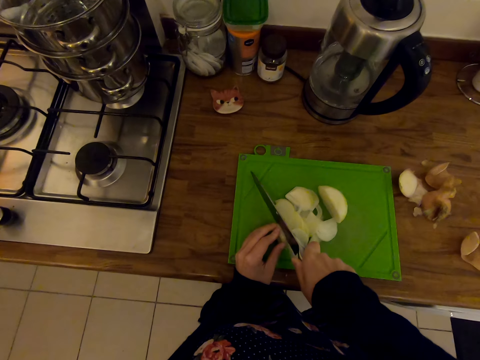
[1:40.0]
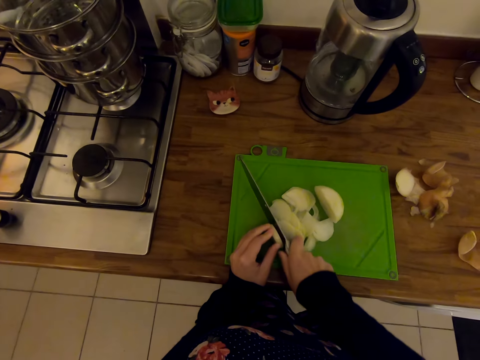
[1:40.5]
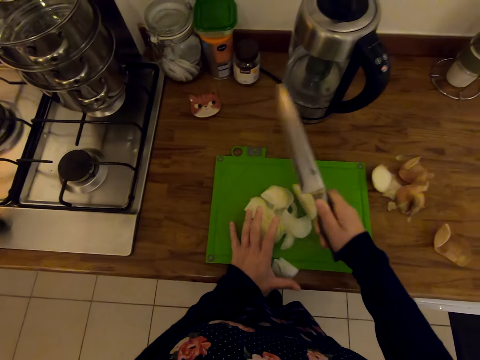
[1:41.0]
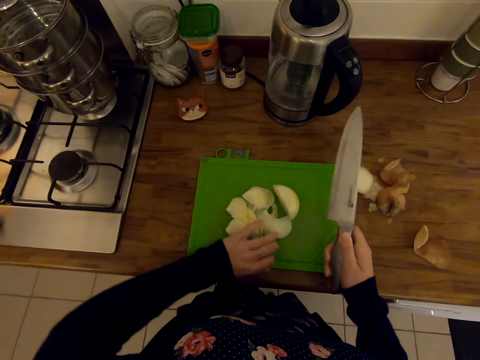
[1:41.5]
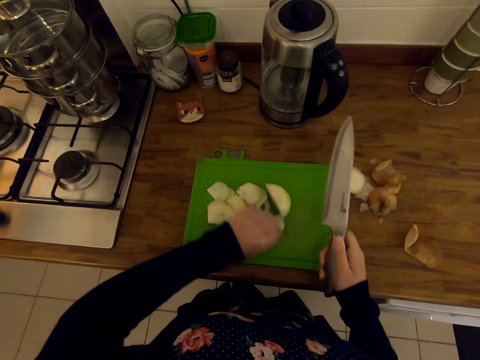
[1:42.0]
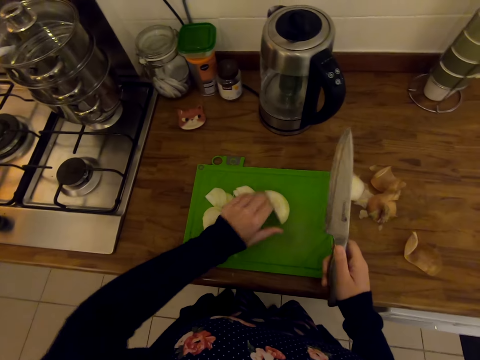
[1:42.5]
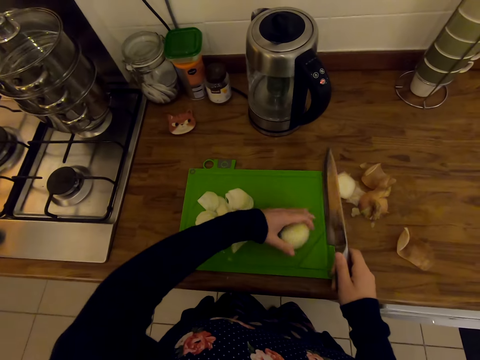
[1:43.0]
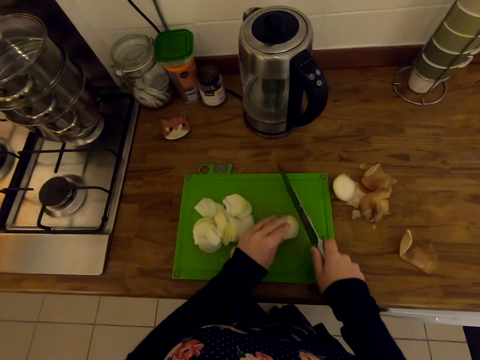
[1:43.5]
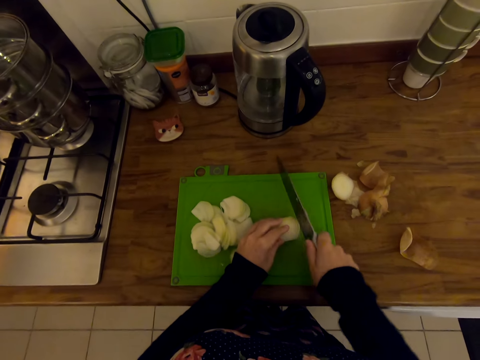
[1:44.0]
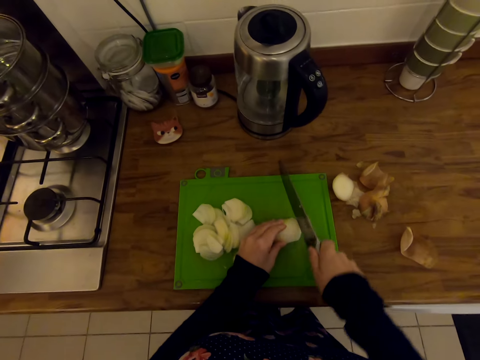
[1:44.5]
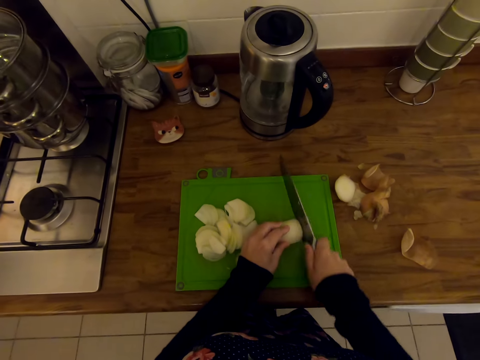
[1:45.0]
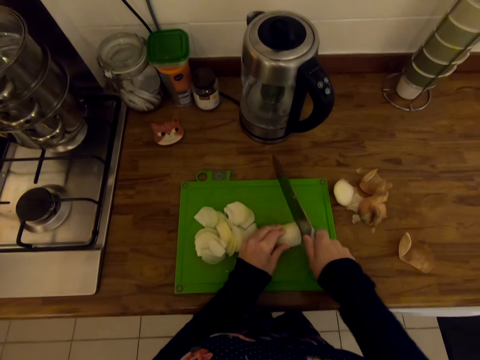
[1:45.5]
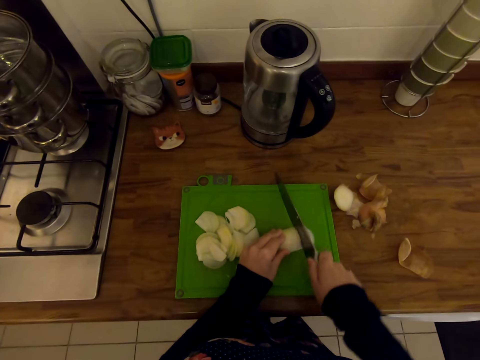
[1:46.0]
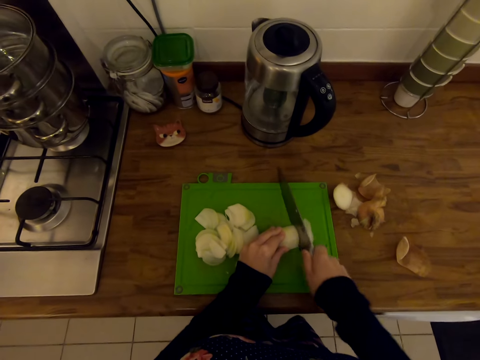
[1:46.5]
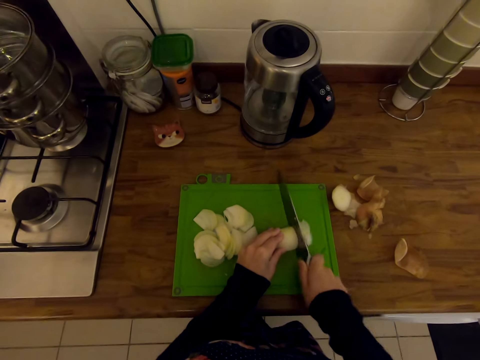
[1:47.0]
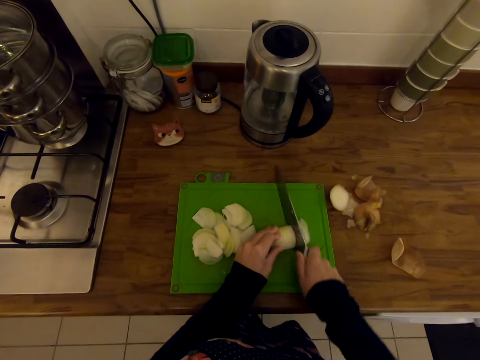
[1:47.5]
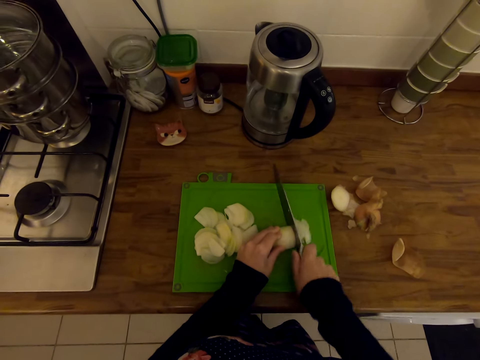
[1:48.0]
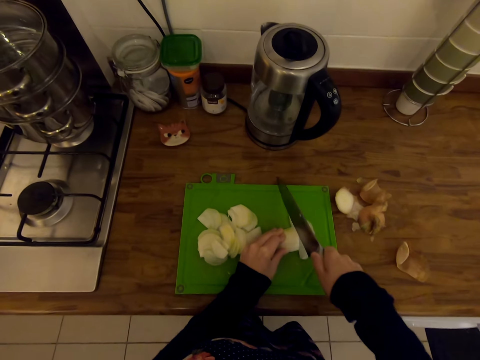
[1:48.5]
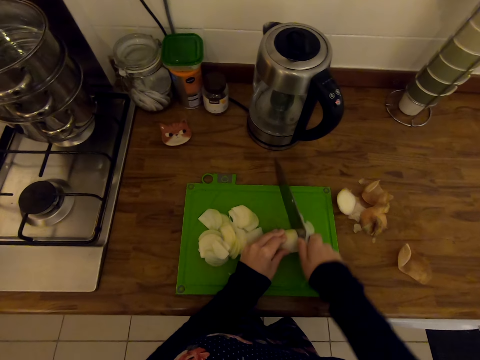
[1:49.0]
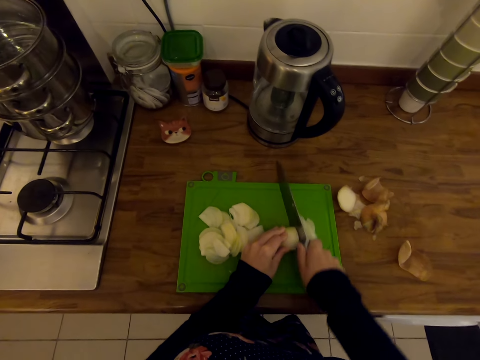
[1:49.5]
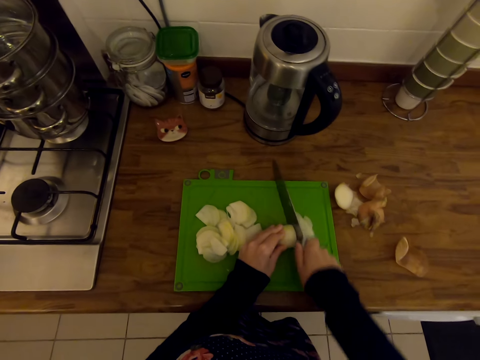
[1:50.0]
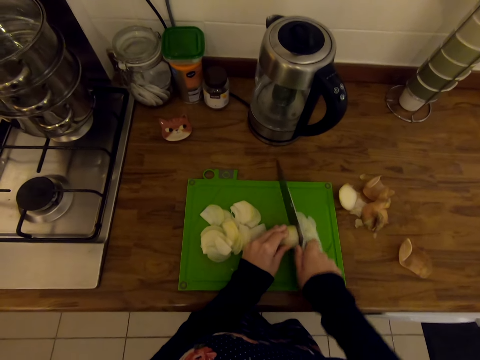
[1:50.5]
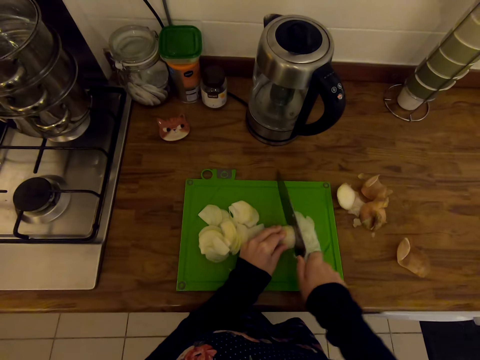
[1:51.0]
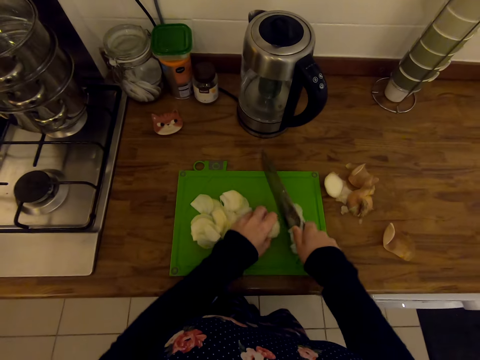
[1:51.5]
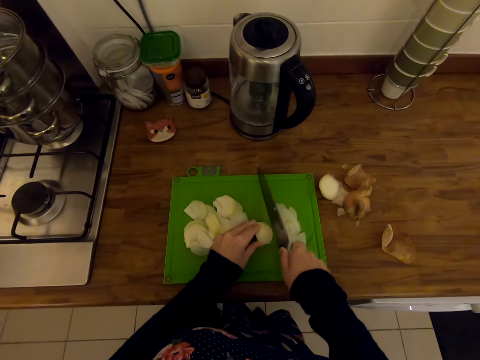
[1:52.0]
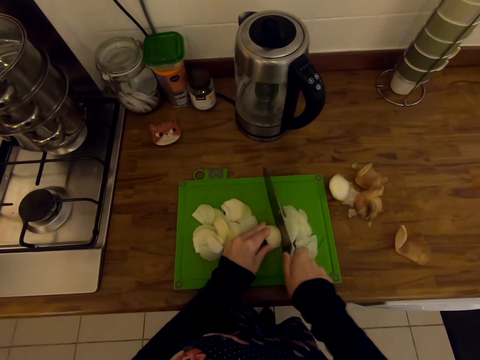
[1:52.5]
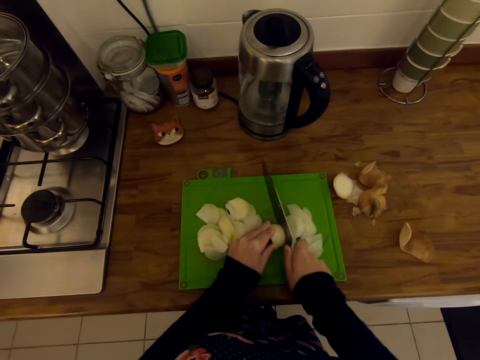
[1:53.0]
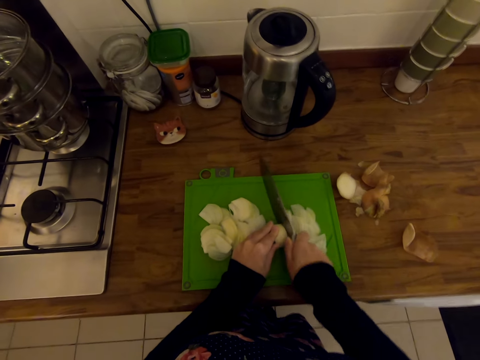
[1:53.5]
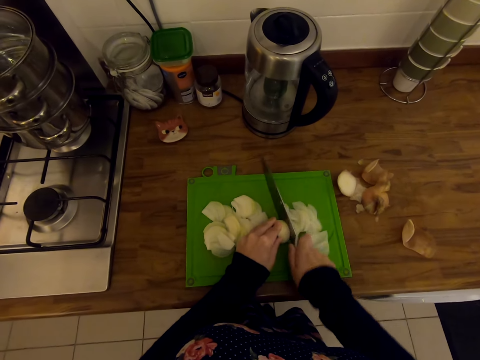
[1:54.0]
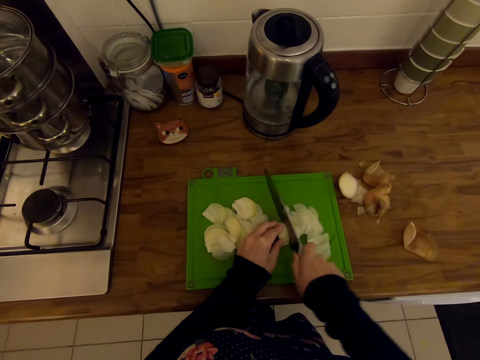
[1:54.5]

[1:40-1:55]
The camera wearer holds something with his left hand. He gathers the chopped onions. He takes the other piece of onion. He chops the onion with a knife.

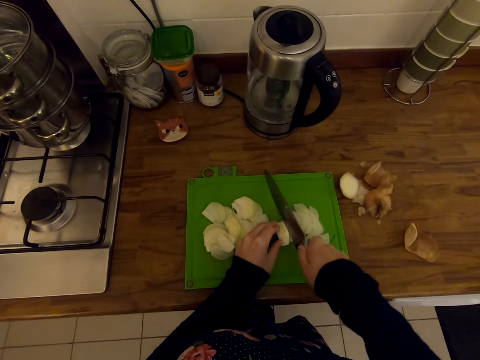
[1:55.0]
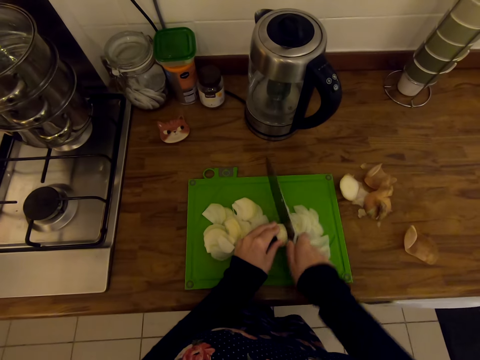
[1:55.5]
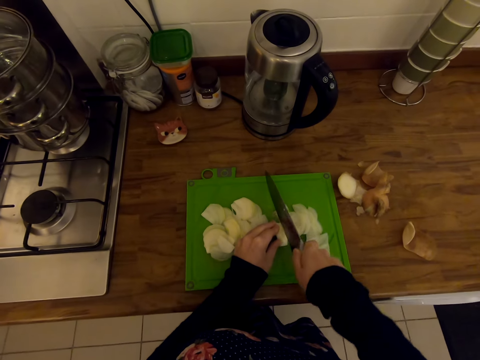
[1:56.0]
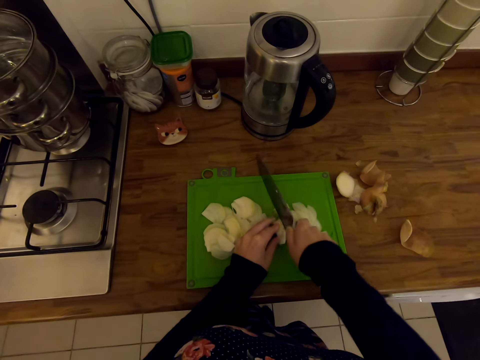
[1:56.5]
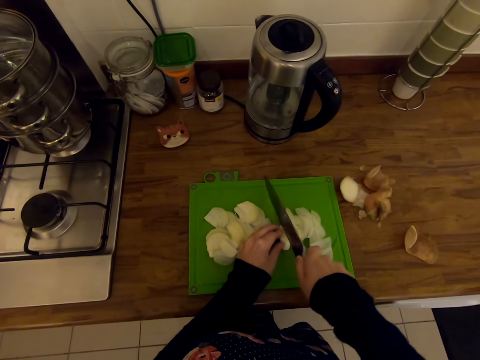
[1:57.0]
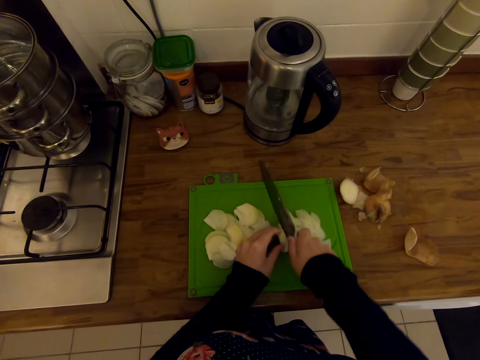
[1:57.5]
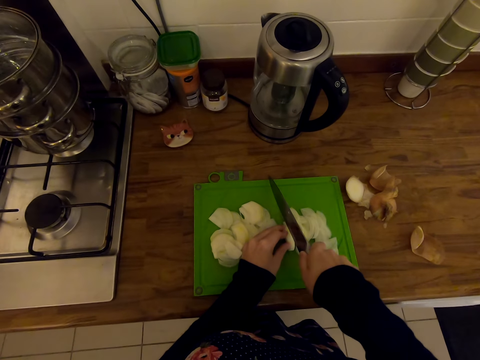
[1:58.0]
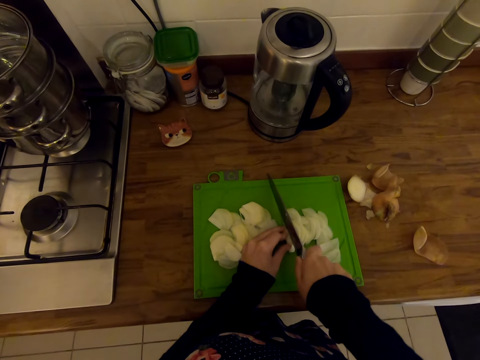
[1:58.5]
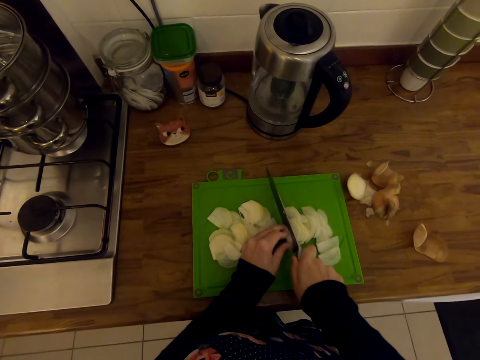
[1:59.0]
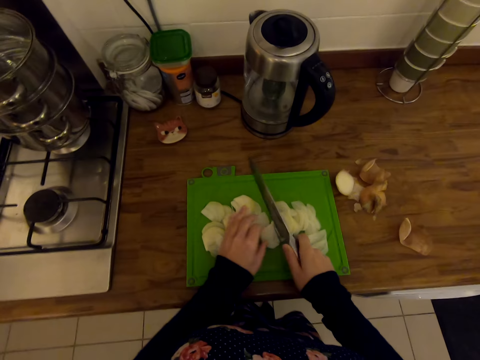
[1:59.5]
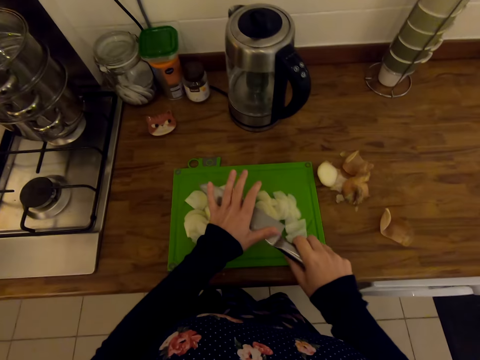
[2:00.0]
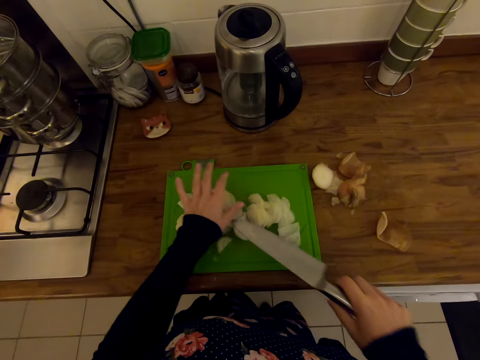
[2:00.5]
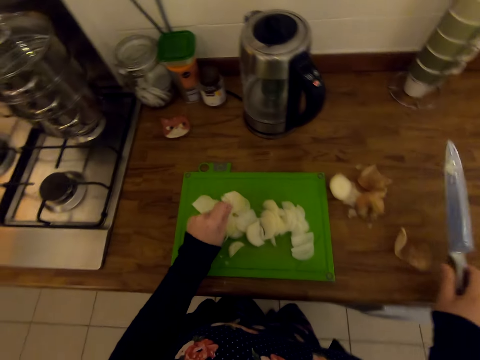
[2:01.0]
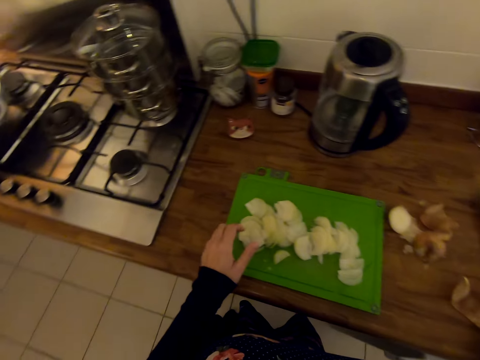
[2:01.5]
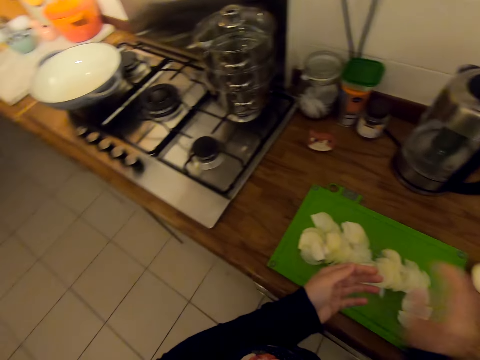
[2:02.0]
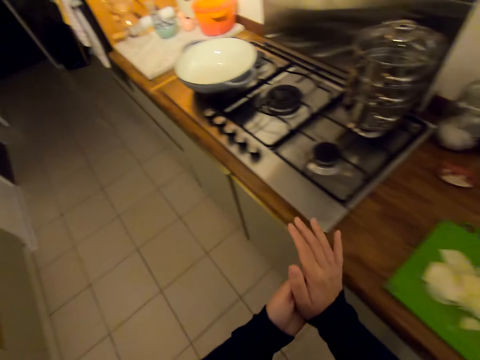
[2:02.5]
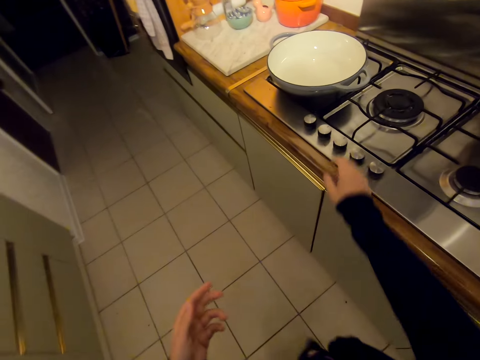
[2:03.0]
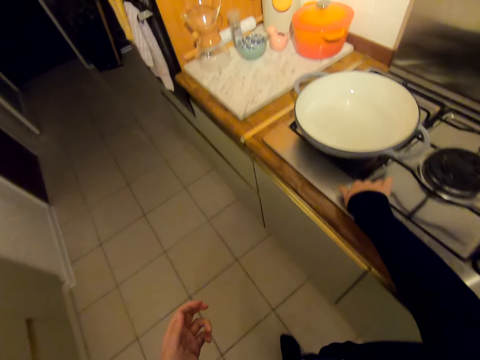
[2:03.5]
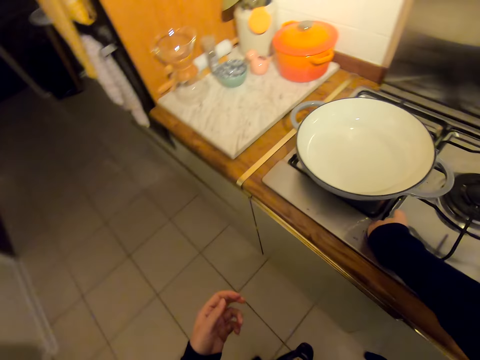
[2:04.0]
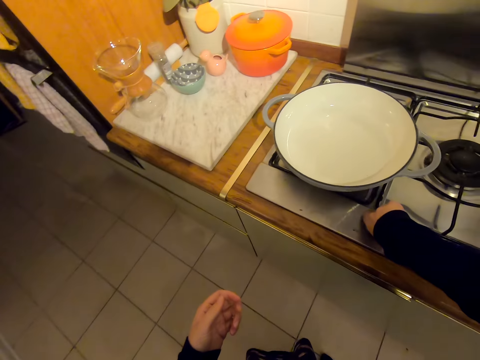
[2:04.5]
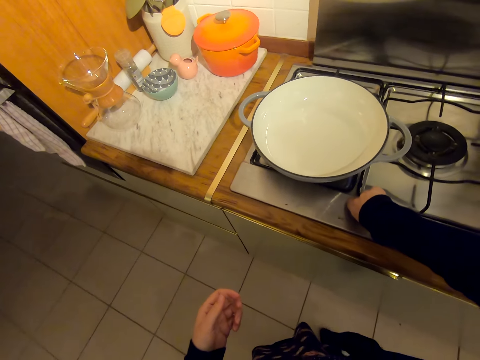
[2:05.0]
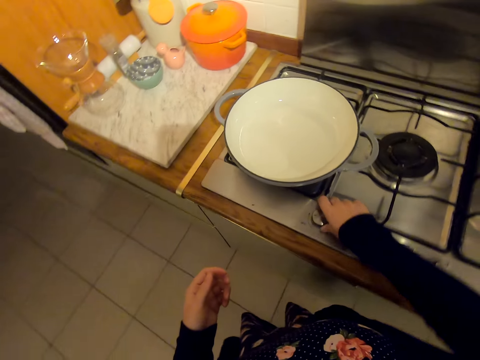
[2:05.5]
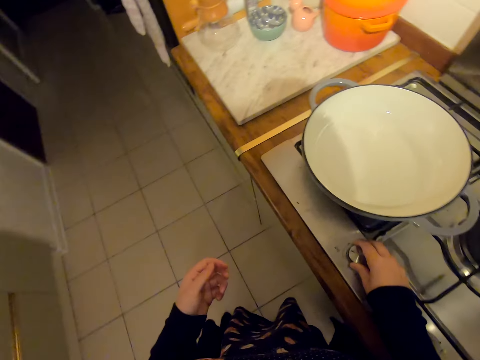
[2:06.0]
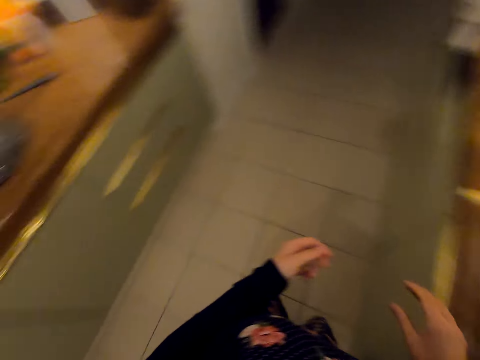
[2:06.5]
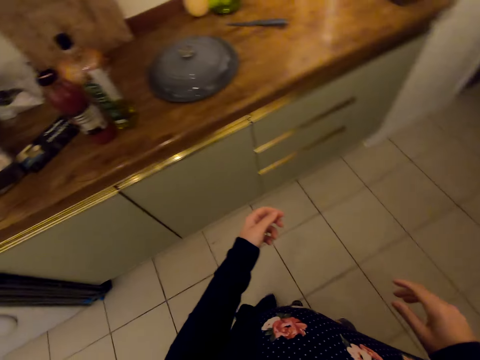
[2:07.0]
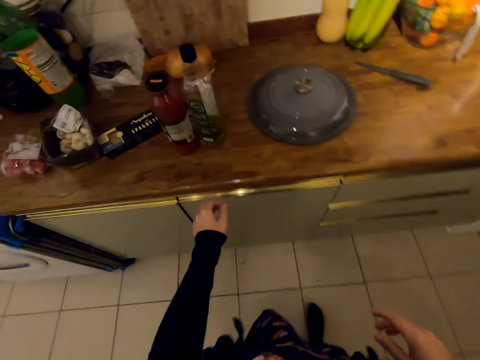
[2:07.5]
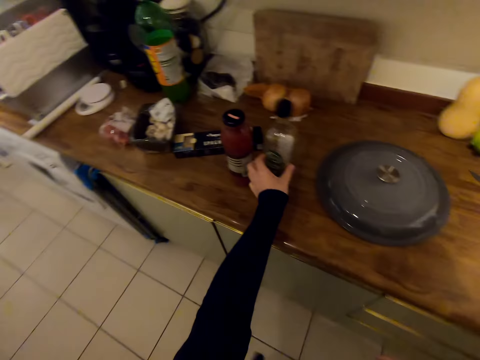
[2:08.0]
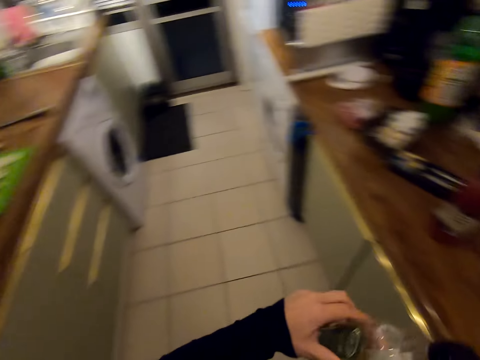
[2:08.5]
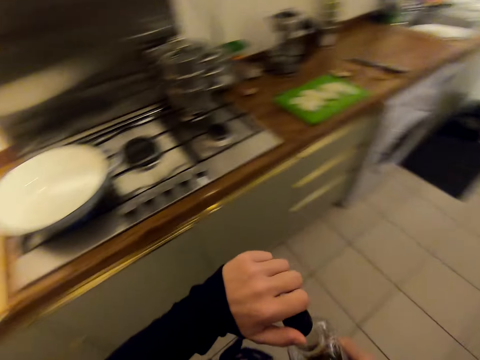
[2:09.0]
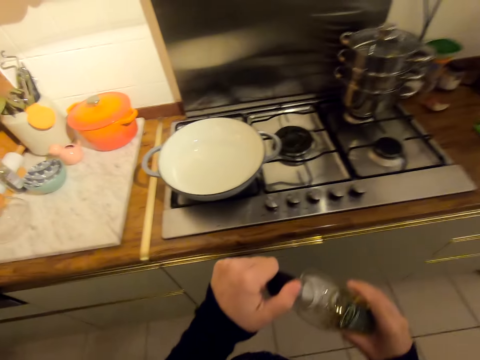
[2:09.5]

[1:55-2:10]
The camera wearer wipes onions from the knife. They put the knife on the kitchen slab. They rub their hands. They walk on the floor and turn around. They switch on the stove gas. They turn around. They walk on the floor. They pick up the cooking oil bottle on the countertop. They open the bottle. They turn around.
